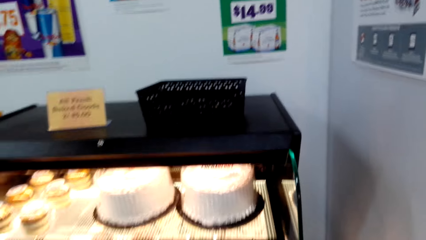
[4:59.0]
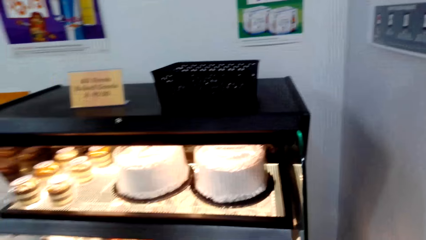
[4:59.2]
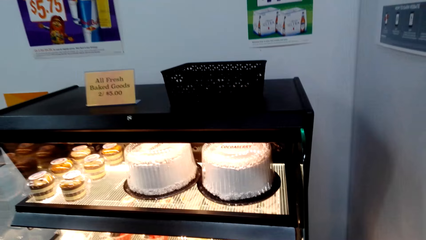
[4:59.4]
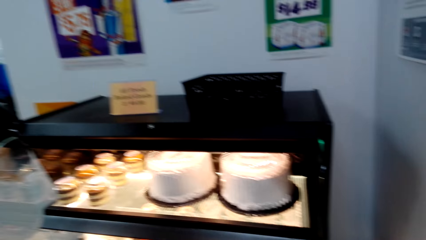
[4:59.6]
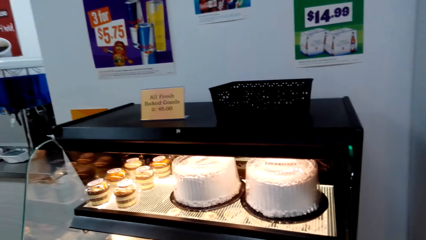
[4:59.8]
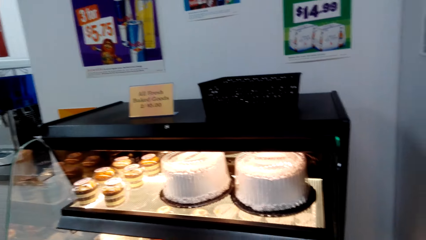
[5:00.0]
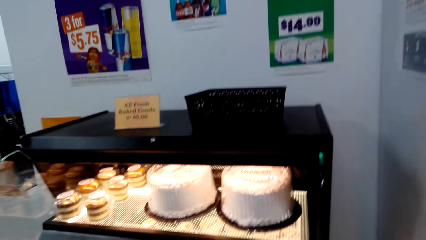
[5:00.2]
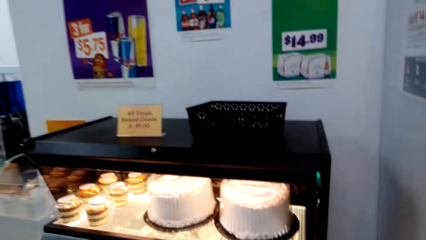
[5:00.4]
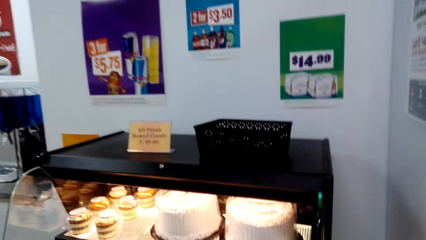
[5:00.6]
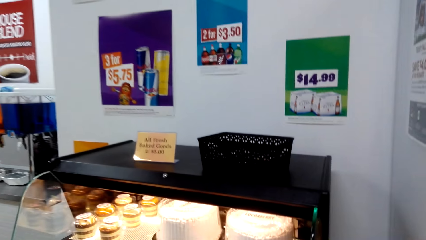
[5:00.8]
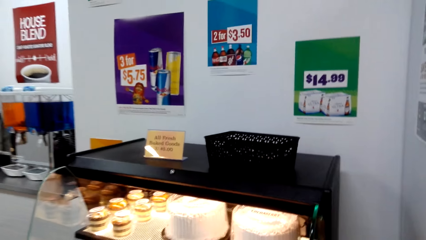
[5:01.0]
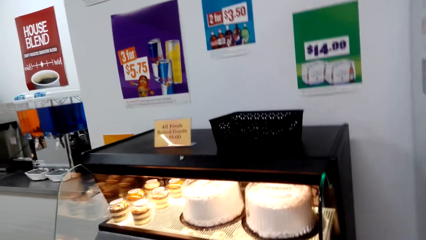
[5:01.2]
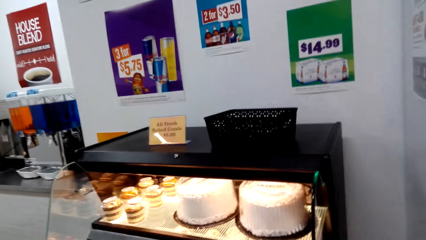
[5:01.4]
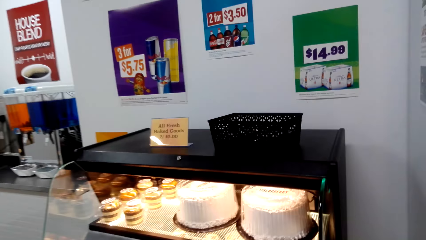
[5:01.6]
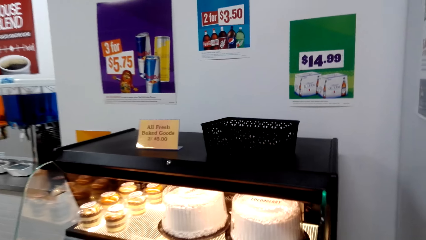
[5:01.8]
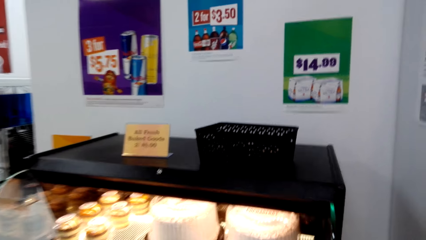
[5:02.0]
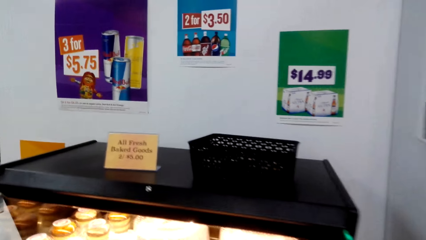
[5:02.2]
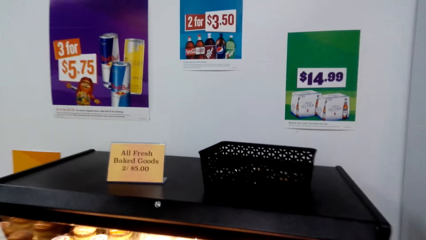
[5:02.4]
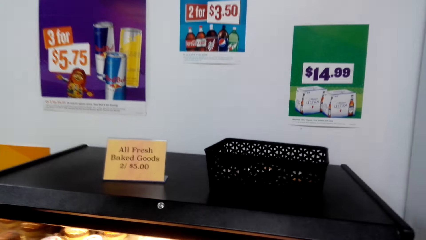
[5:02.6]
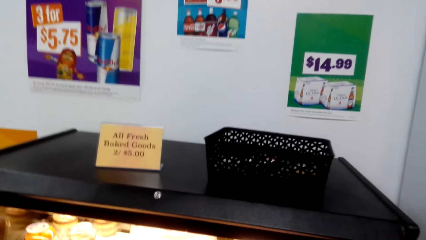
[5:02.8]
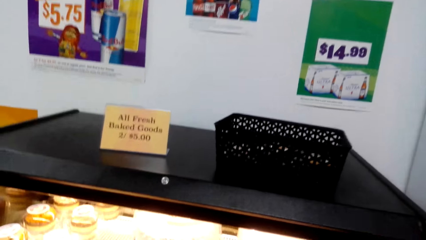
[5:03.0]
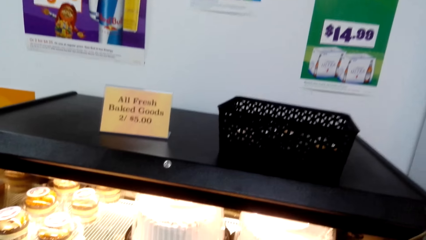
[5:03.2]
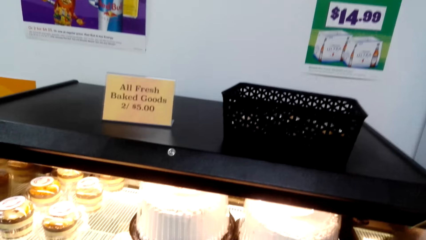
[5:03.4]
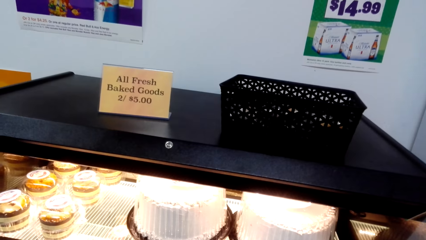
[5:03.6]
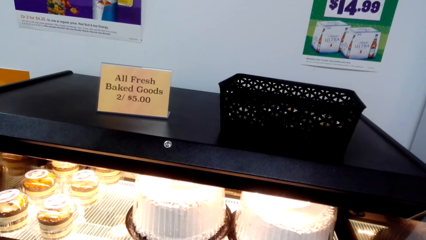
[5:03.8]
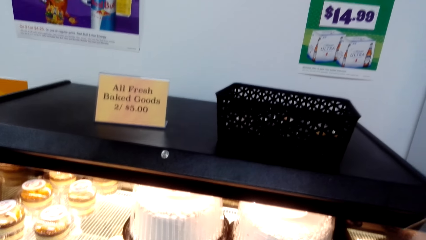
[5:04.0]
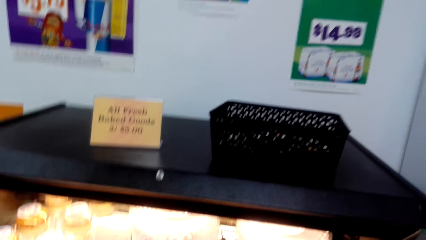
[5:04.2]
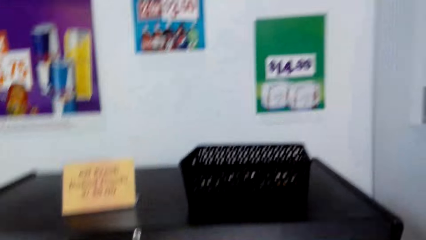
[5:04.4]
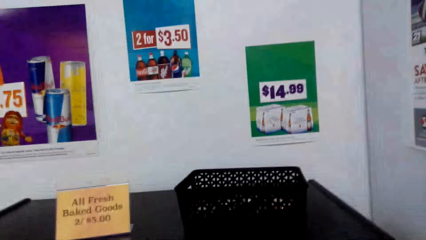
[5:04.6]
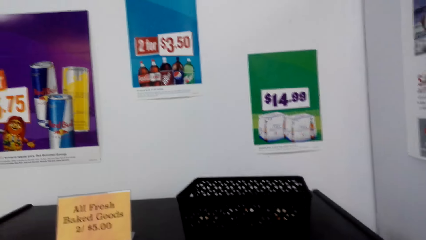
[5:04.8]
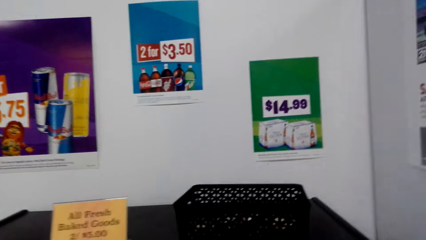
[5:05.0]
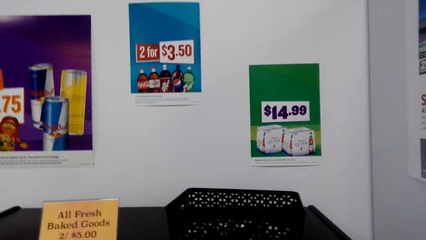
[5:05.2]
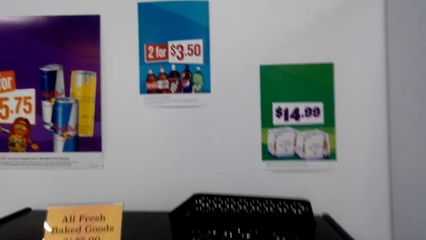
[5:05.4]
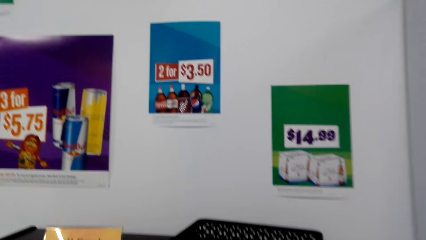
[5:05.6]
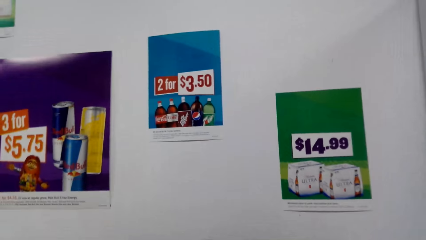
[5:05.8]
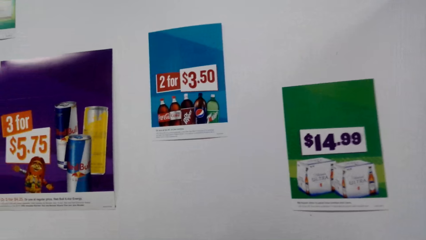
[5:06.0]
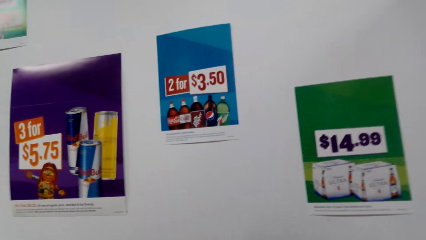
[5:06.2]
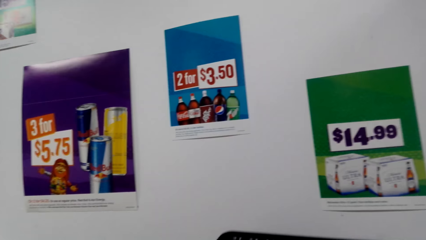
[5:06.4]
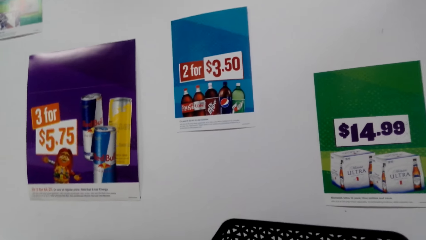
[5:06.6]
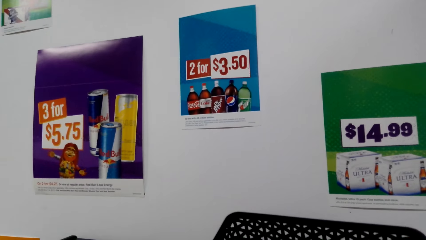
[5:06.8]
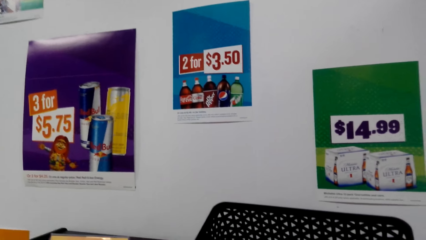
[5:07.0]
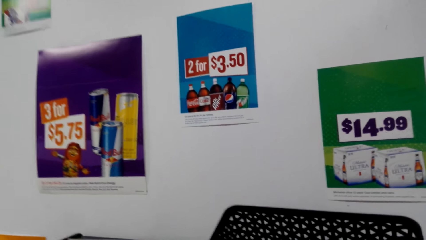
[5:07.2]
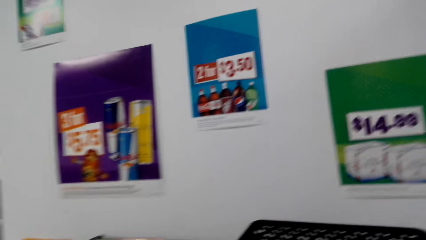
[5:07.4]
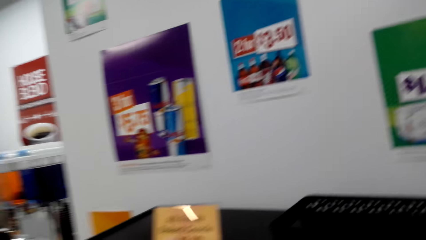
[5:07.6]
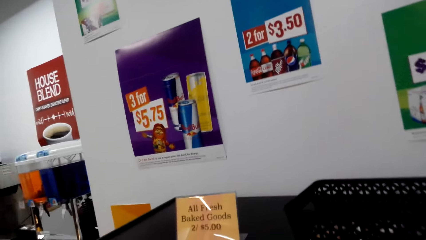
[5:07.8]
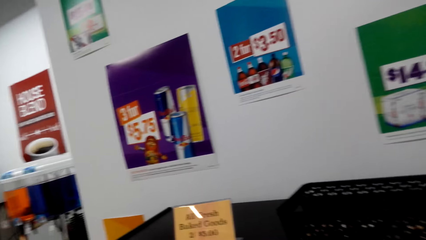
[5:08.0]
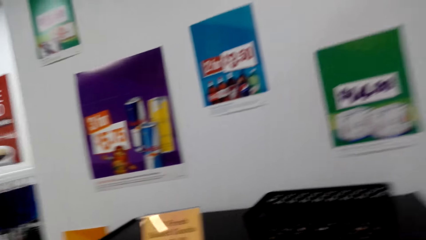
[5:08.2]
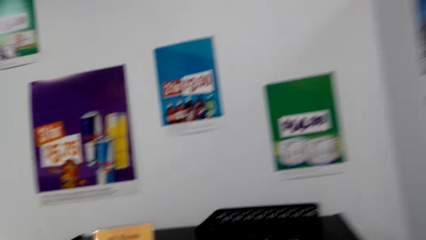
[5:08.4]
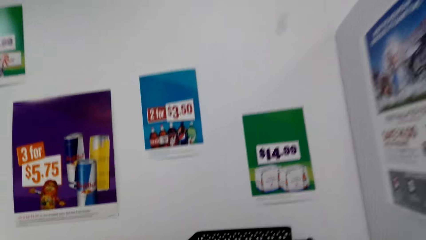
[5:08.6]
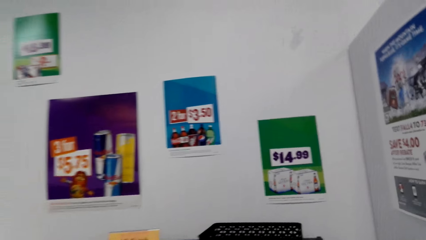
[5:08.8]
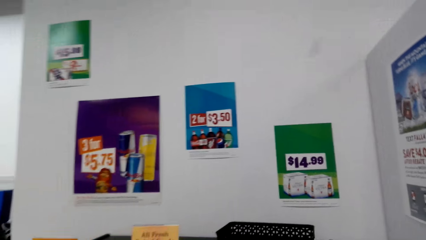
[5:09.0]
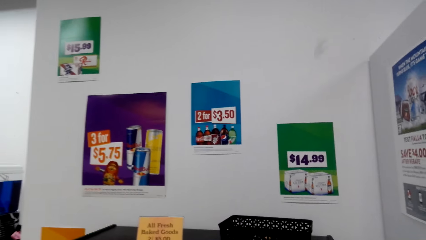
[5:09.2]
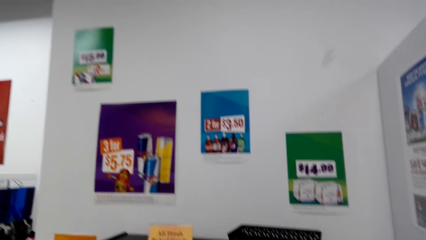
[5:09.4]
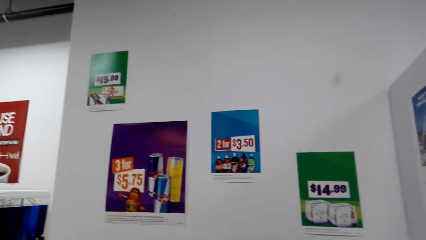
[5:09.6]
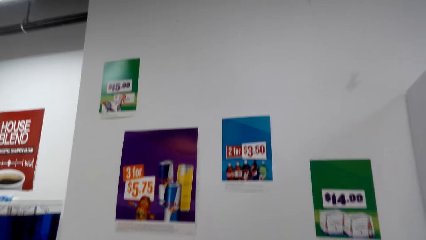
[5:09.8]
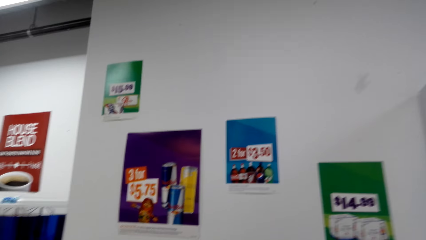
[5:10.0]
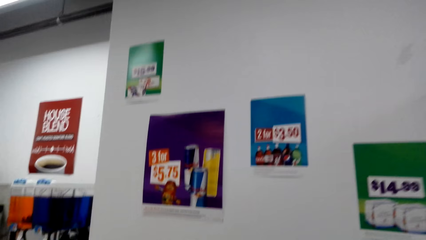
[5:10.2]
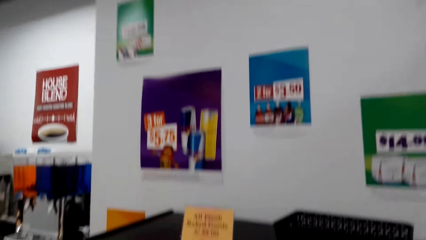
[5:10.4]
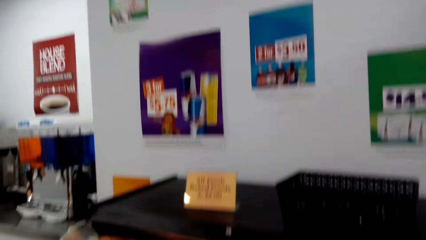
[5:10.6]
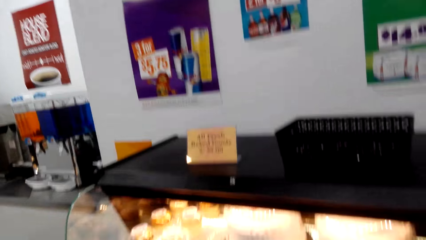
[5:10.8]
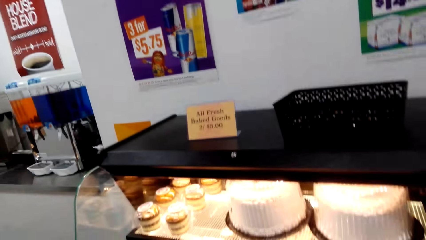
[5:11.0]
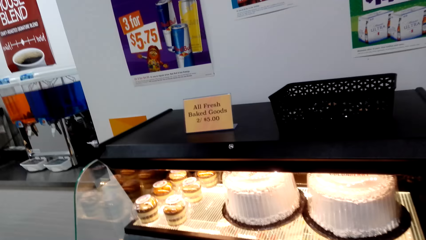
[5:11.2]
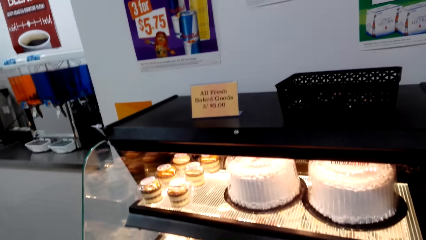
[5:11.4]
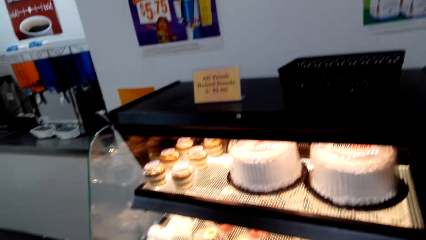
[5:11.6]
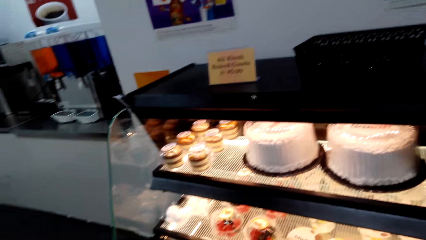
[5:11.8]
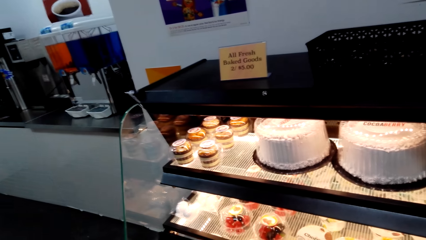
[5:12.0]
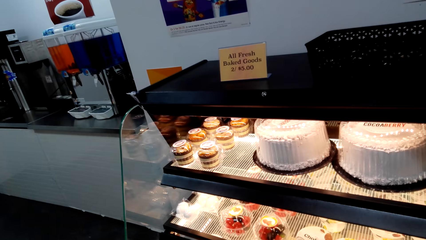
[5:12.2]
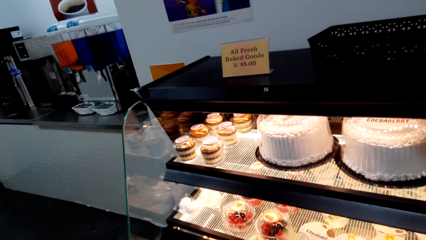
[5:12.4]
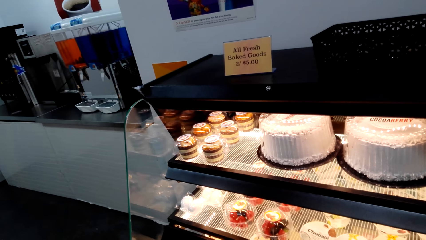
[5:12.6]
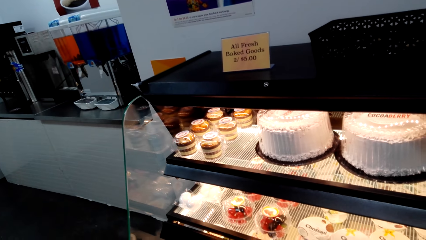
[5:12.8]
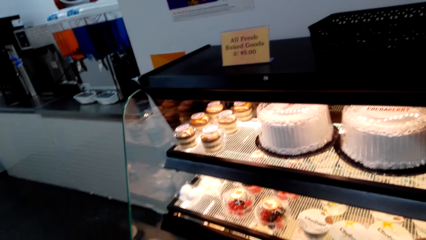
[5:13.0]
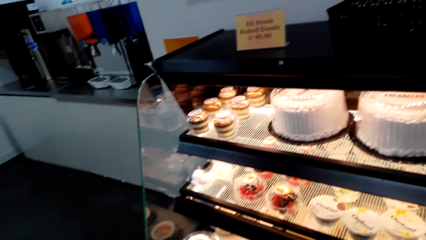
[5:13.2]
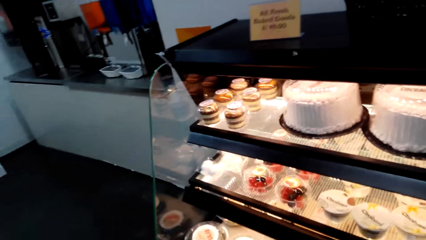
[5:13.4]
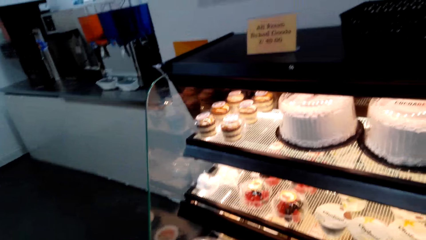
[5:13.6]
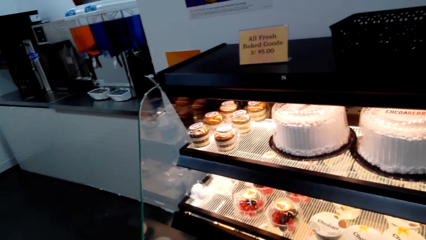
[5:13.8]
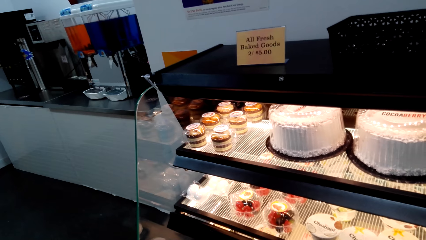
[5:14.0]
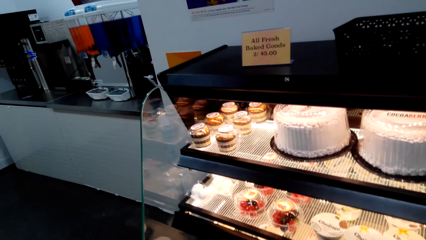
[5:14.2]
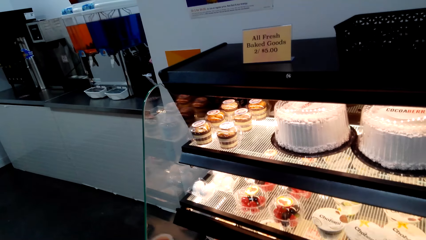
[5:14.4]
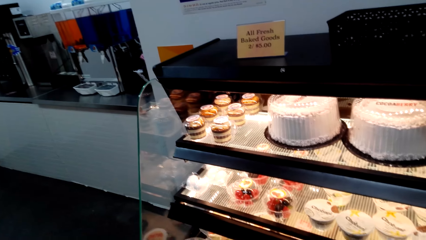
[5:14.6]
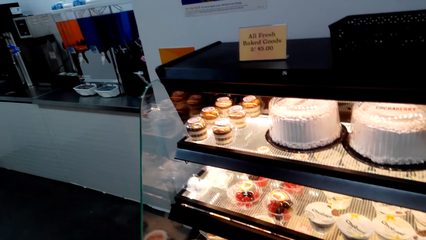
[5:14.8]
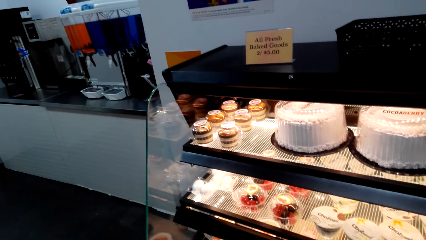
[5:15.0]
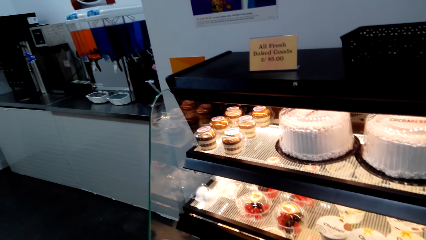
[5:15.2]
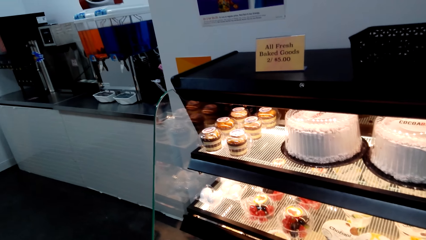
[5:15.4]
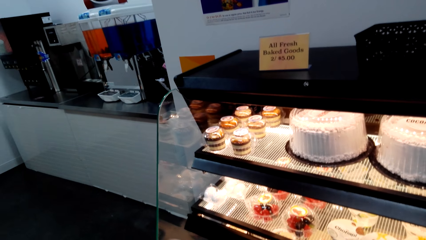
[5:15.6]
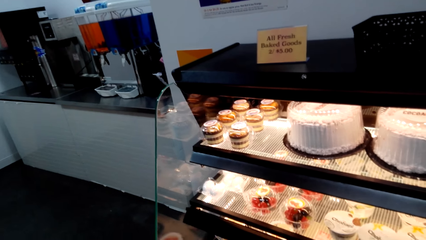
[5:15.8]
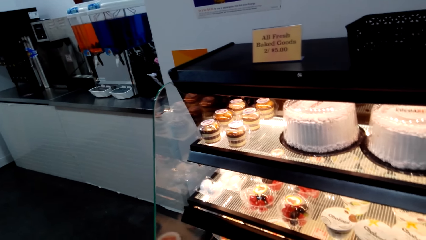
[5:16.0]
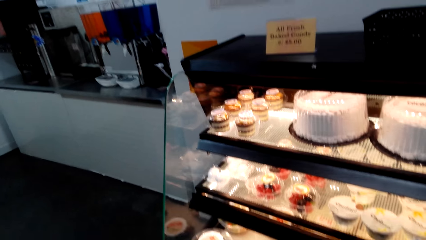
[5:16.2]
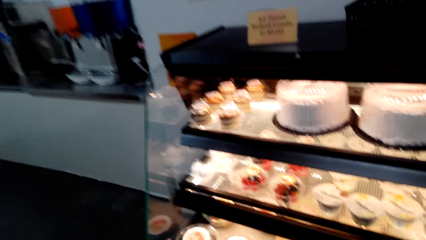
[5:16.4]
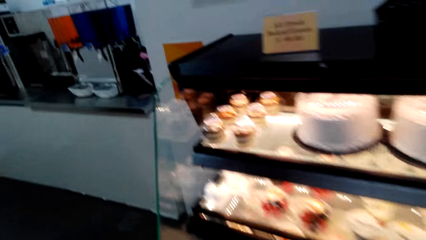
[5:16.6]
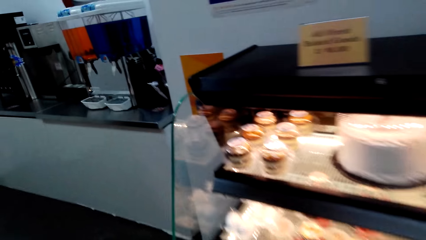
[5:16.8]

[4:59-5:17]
The camera wearer looks at posters on the wall. They hold a basket. They look at the posters on the wall. They gaze at desserts in the chiller display.
